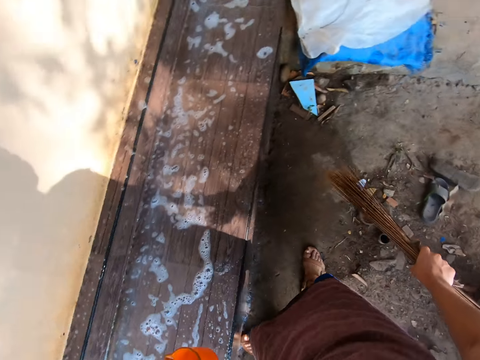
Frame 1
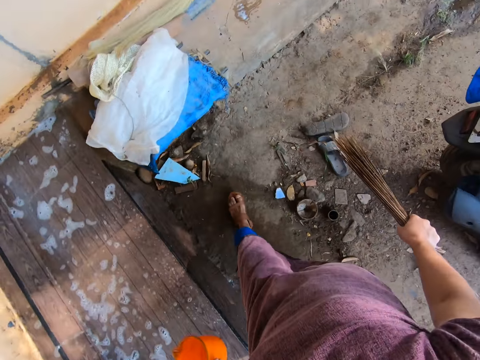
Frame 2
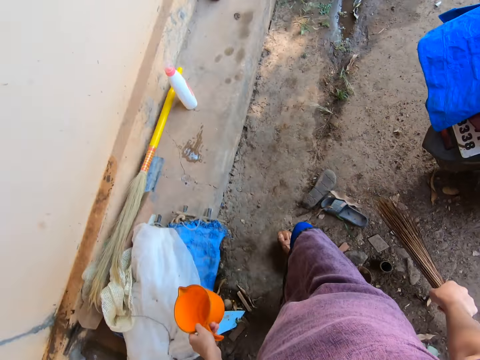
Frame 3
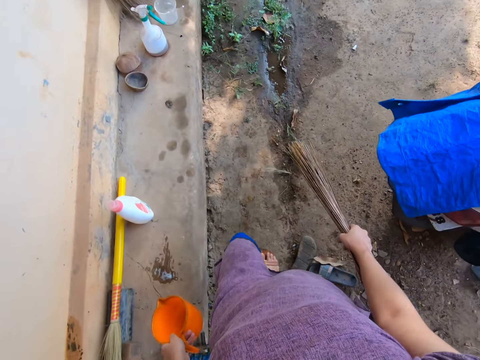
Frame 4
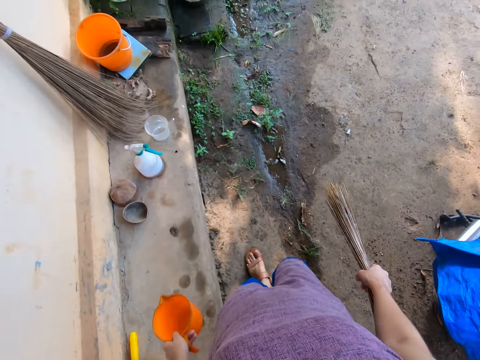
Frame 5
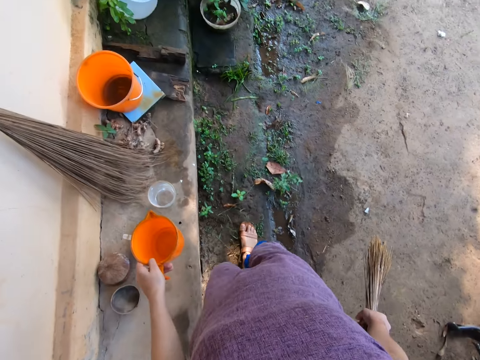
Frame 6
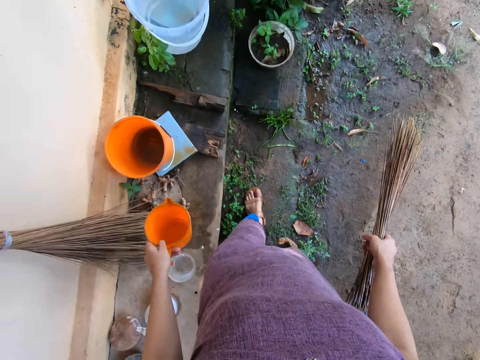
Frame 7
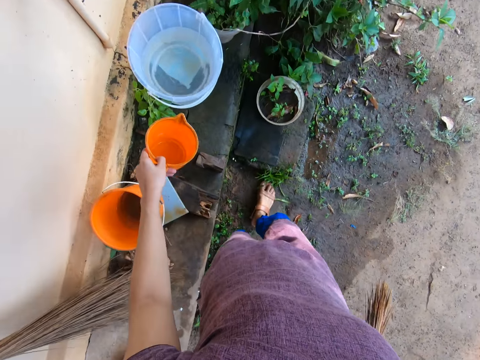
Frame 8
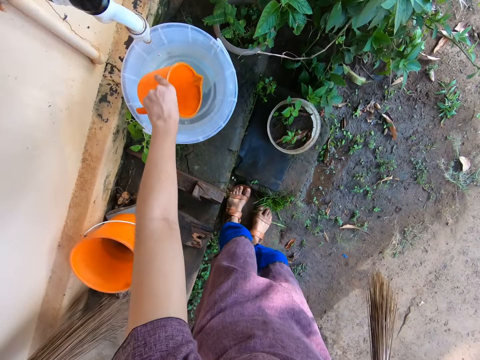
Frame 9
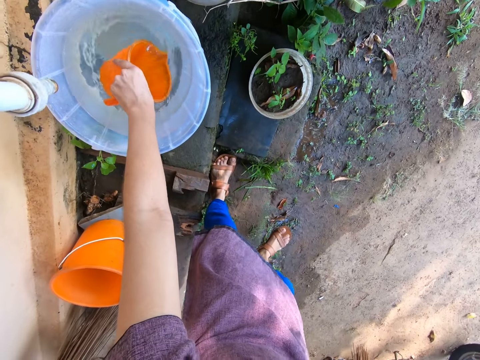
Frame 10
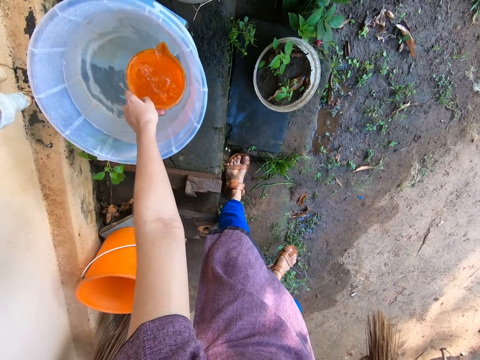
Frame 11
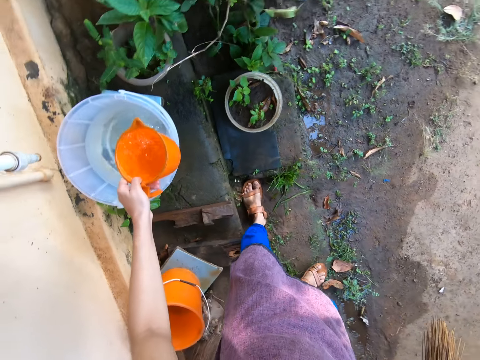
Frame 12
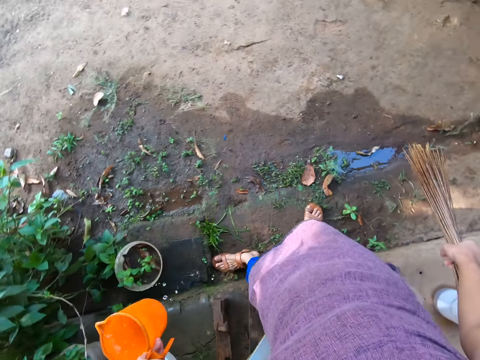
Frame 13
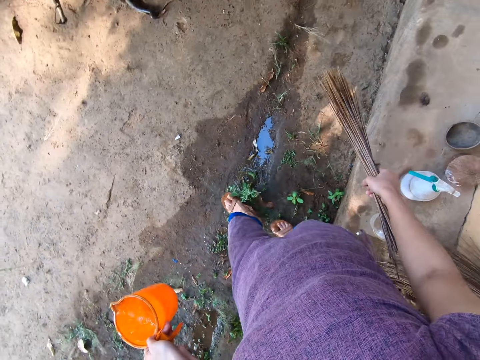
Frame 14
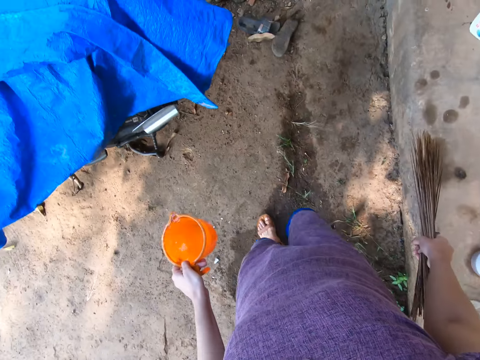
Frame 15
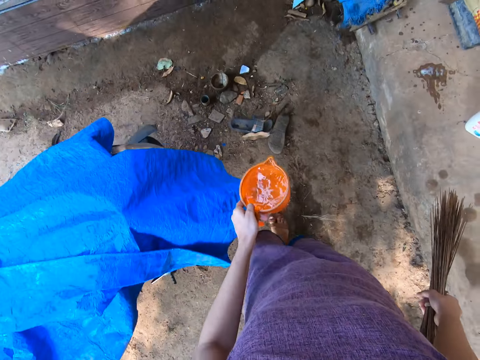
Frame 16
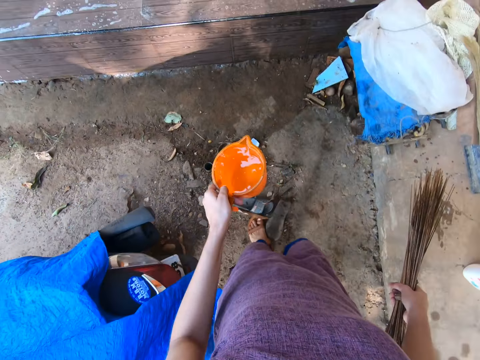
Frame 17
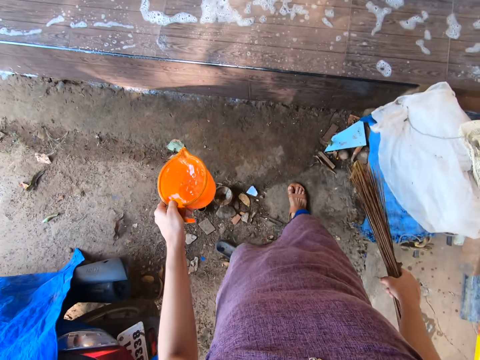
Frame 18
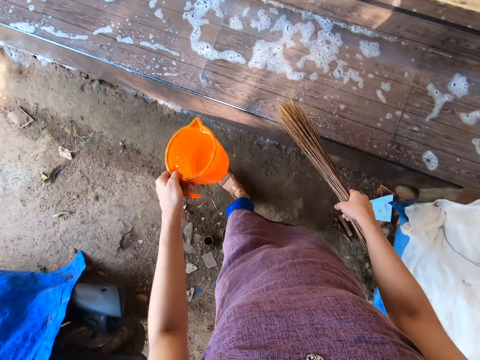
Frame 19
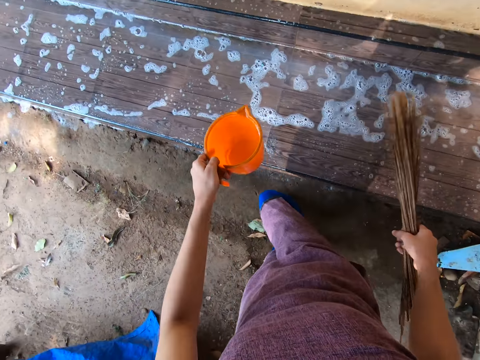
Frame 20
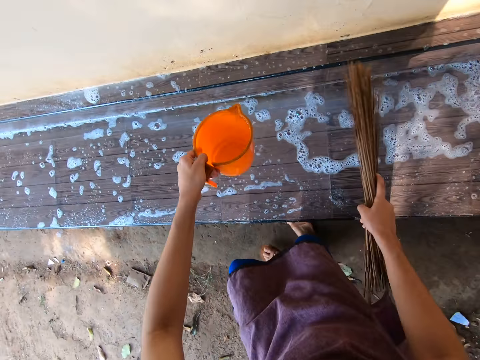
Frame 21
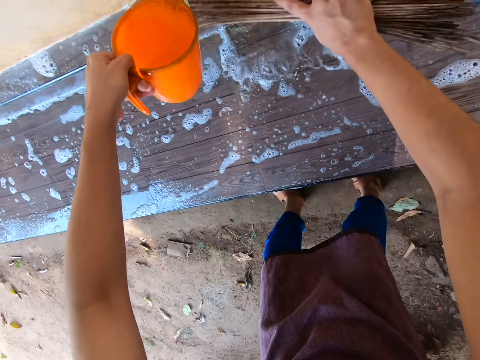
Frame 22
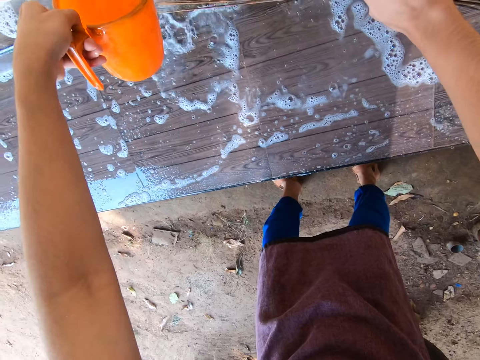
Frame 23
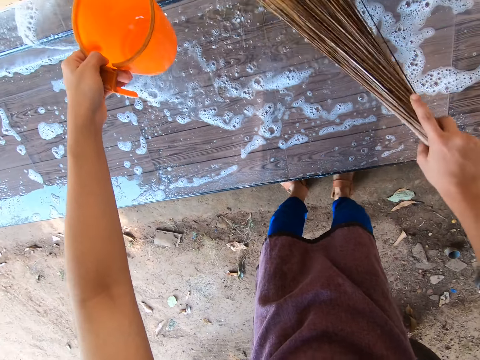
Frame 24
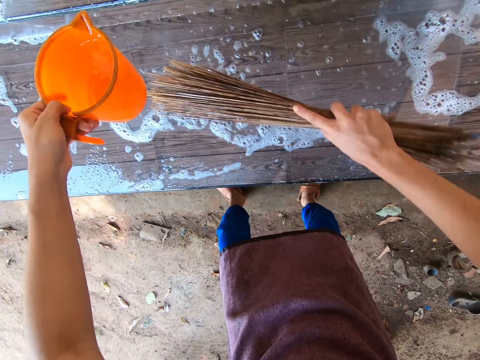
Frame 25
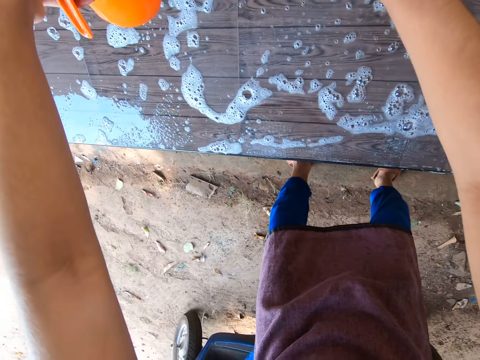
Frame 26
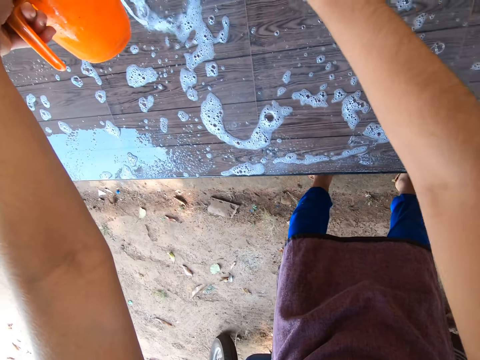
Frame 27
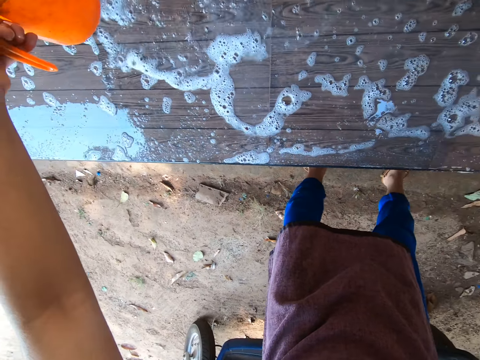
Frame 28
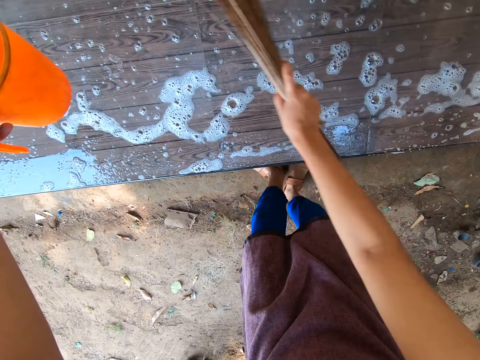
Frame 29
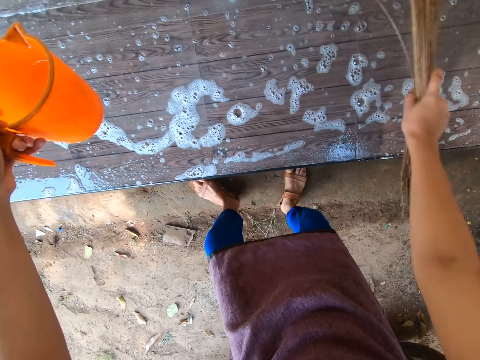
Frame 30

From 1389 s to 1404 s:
The camera wearer scoops water from the bucket with the cup in her left hand. She sweeps the wall bench with the broom in her right hand. She pours the water from the cup on the wall bench with her left hand.

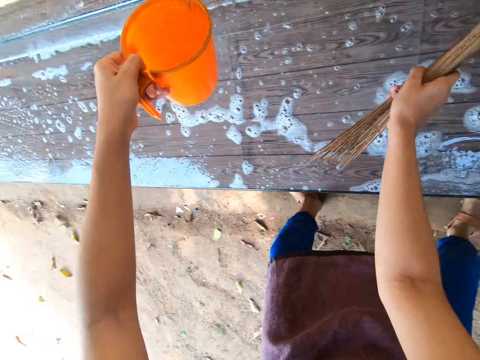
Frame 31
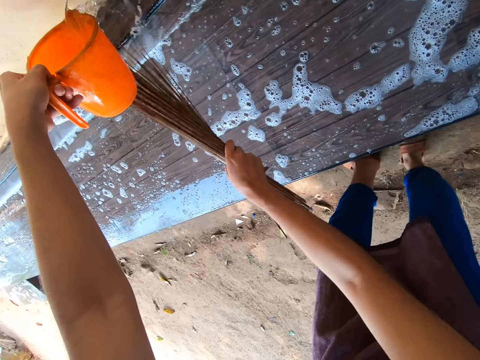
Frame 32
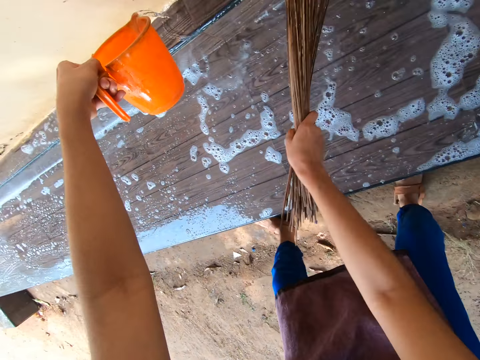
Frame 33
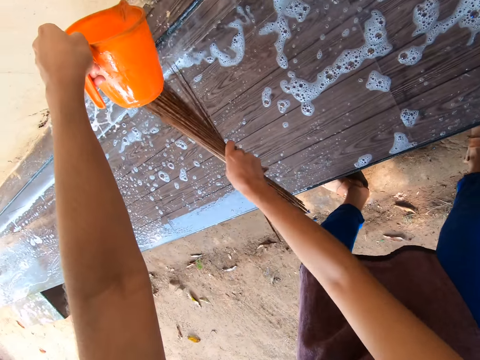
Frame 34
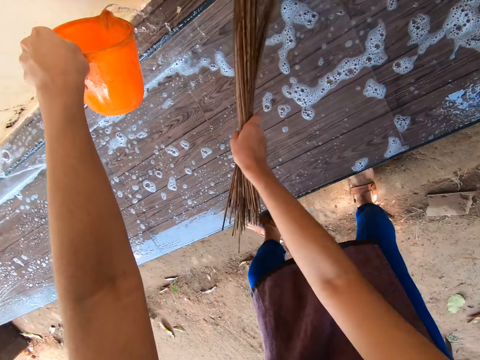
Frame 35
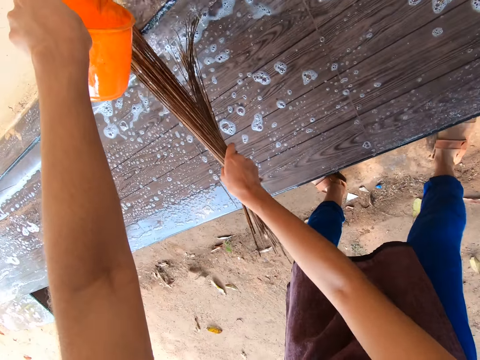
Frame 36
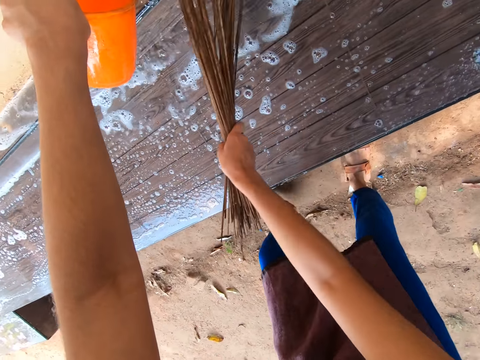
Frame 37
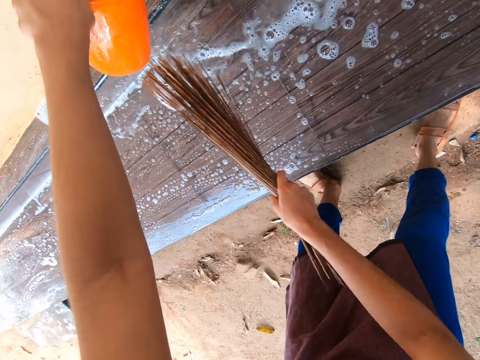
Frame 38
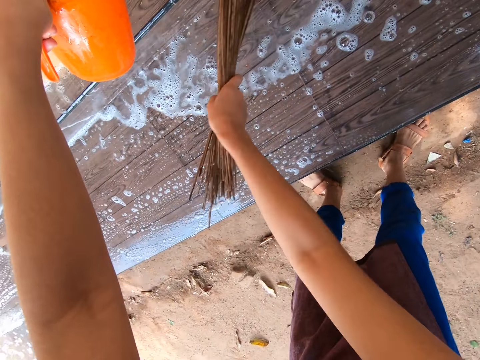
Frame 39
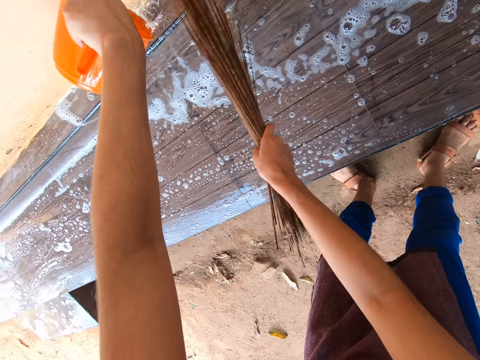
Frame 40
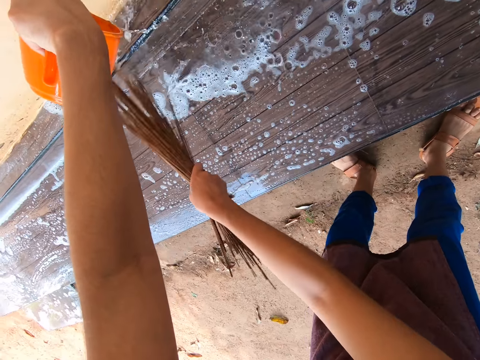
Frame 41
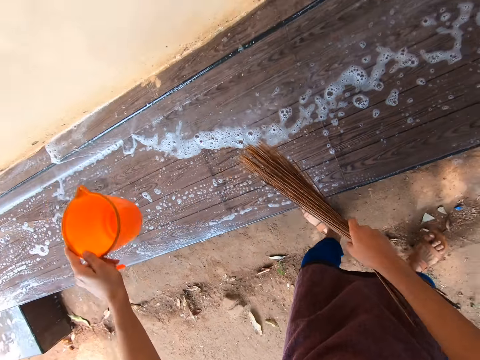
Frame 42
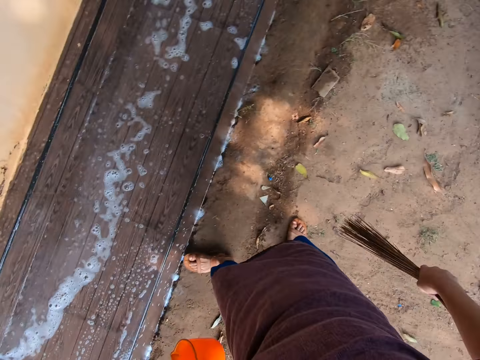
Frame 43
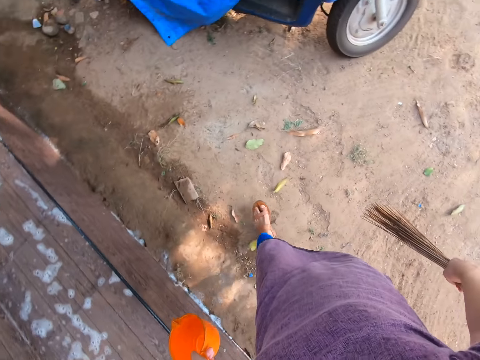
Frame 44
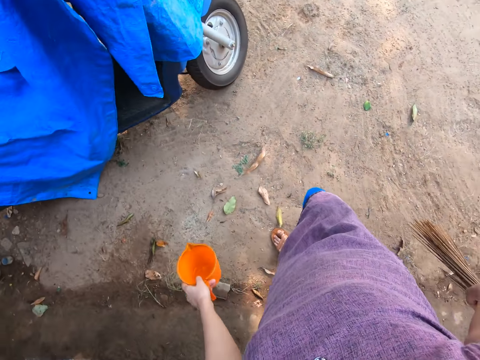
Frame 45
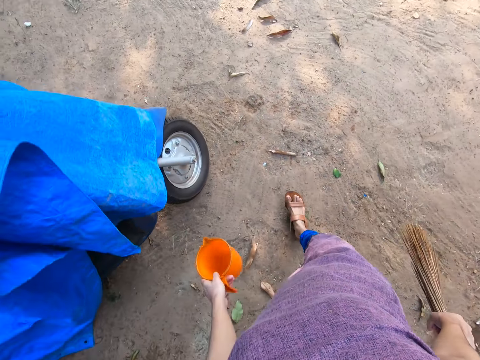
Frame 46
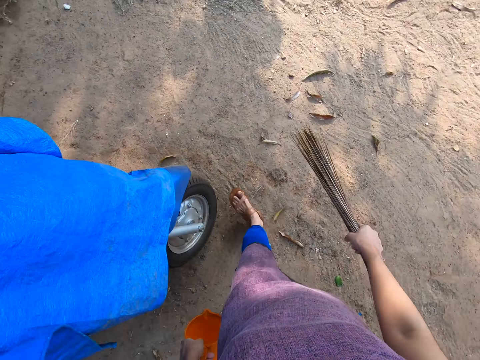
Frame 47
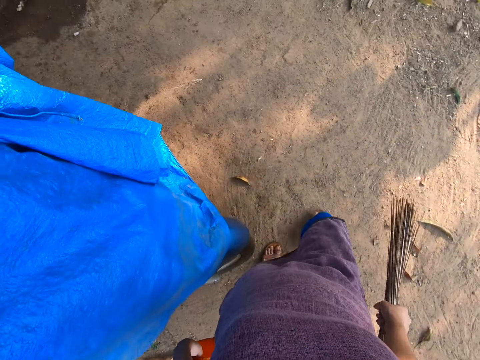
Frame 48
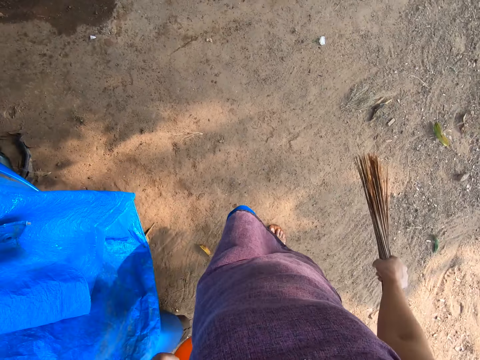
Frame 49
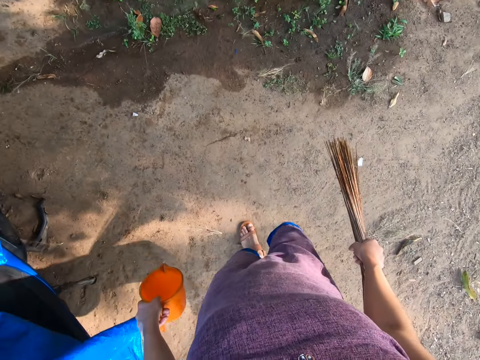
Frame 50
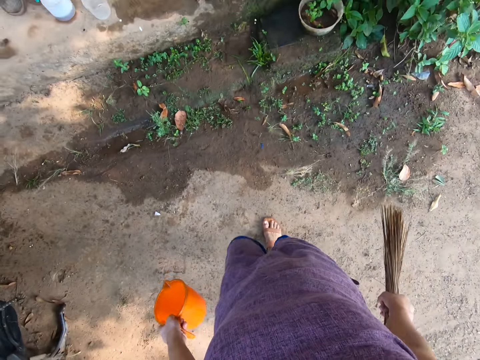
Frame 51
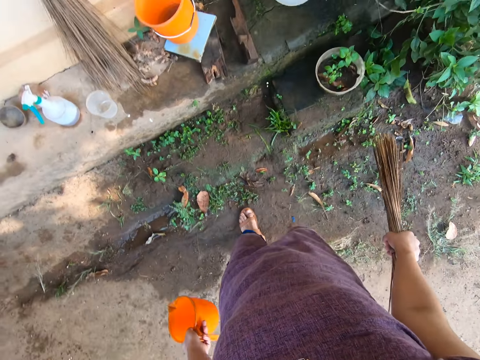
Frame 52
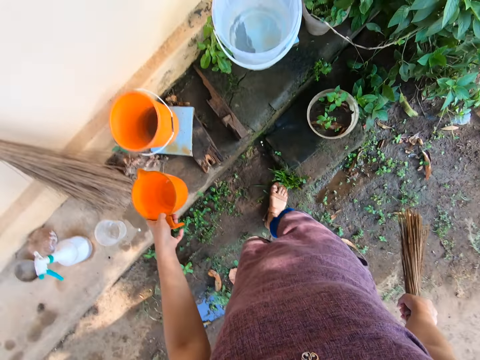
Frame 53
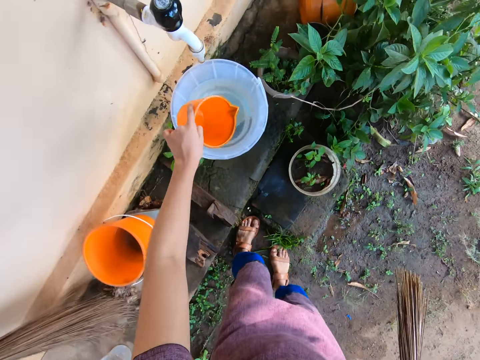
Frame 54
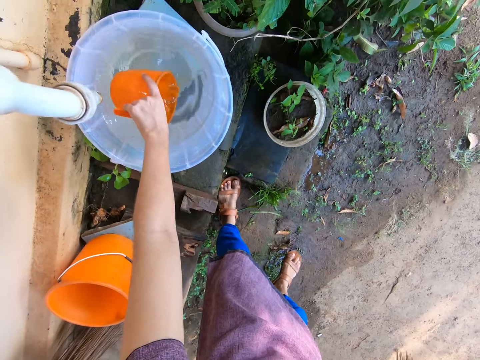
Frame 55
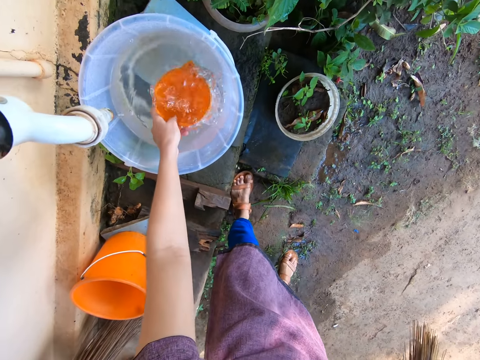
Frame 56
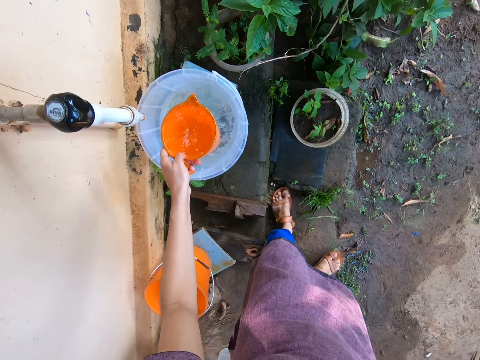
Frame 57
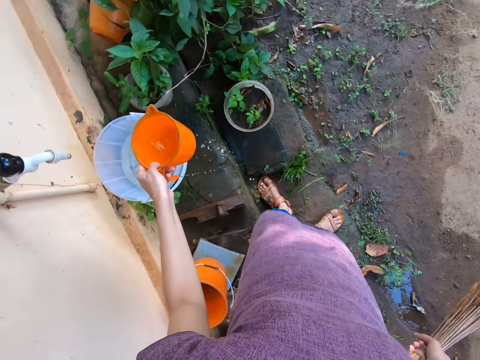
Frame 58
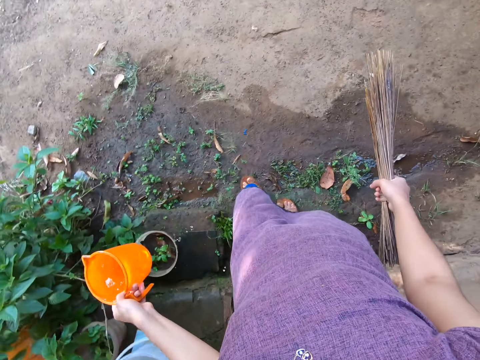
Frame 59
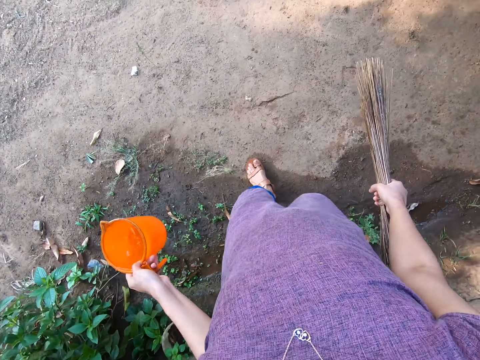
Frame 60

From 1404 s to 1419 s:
The camera wearer scoops water from the bucket with the cup in her left hand.
